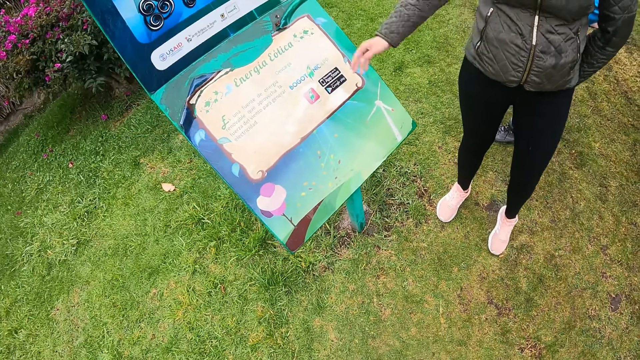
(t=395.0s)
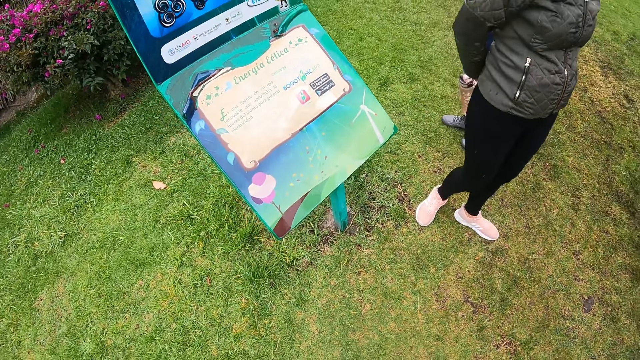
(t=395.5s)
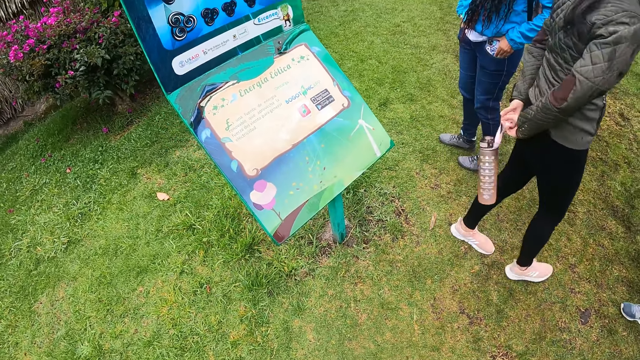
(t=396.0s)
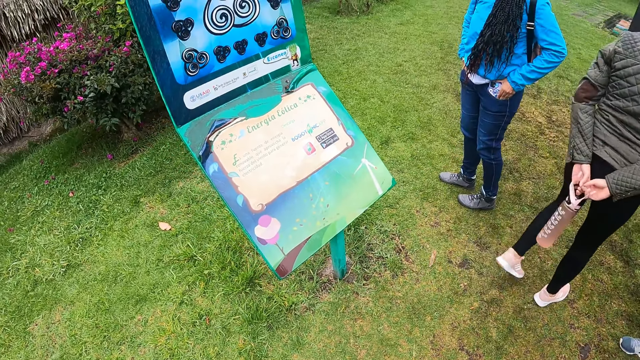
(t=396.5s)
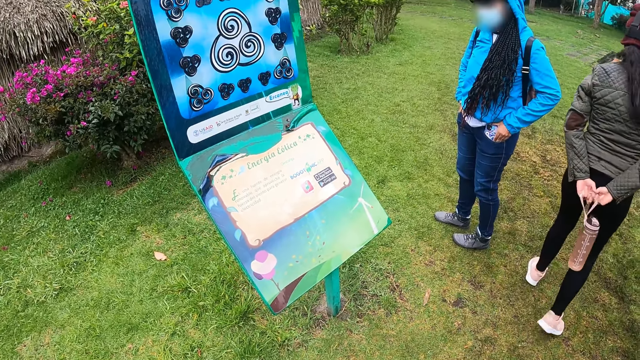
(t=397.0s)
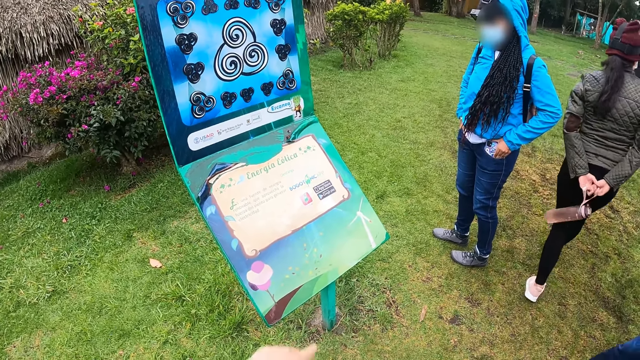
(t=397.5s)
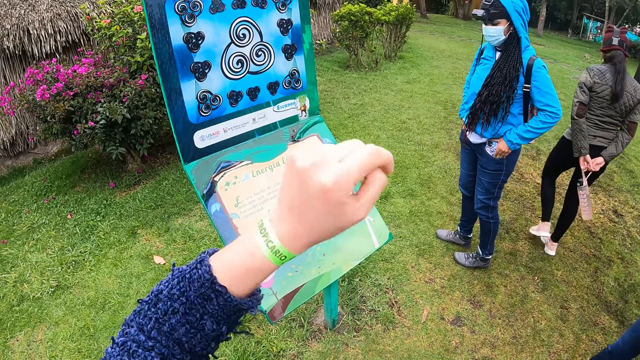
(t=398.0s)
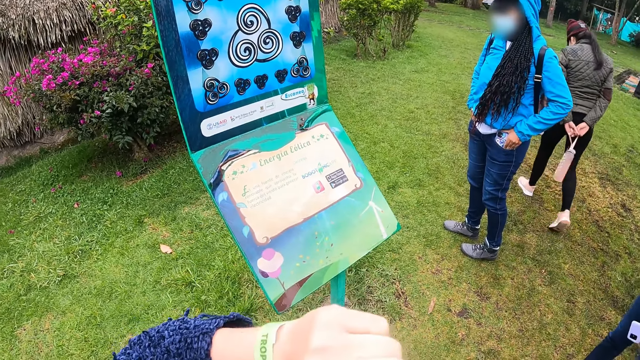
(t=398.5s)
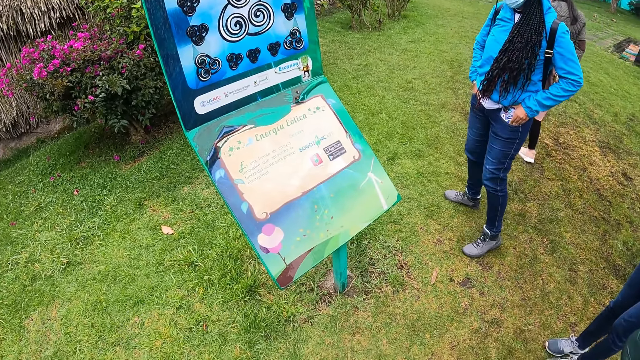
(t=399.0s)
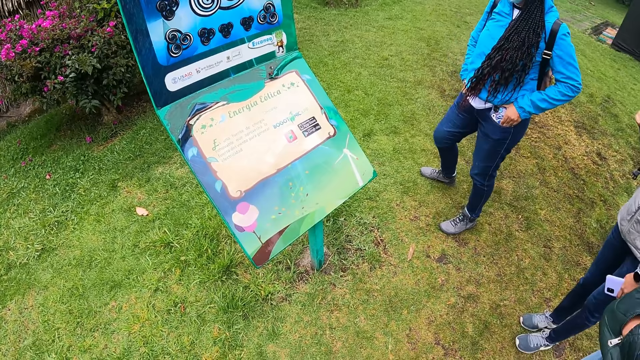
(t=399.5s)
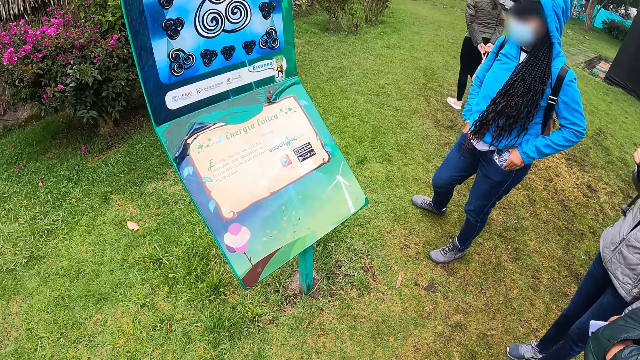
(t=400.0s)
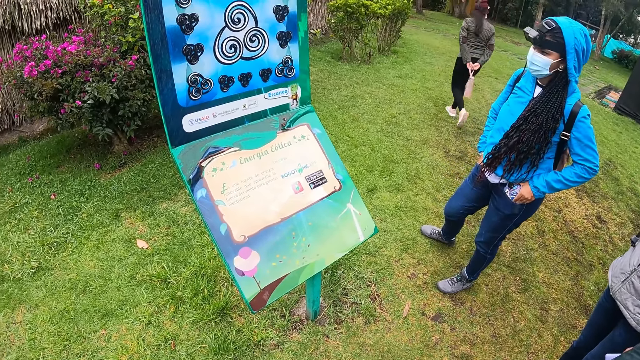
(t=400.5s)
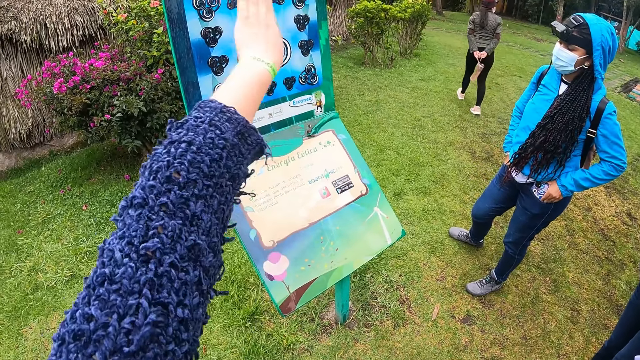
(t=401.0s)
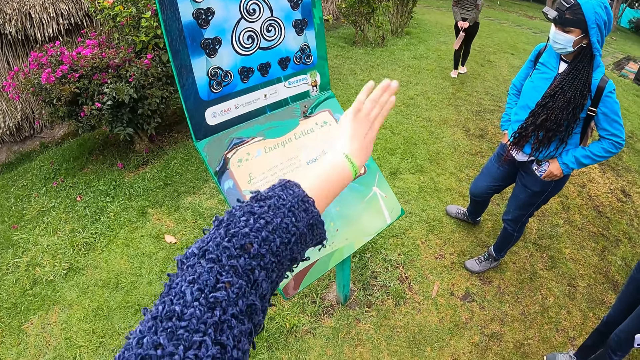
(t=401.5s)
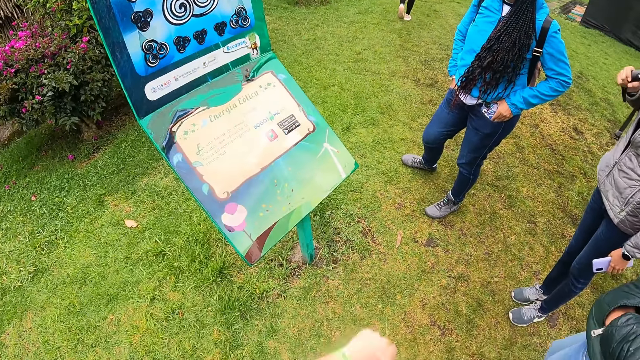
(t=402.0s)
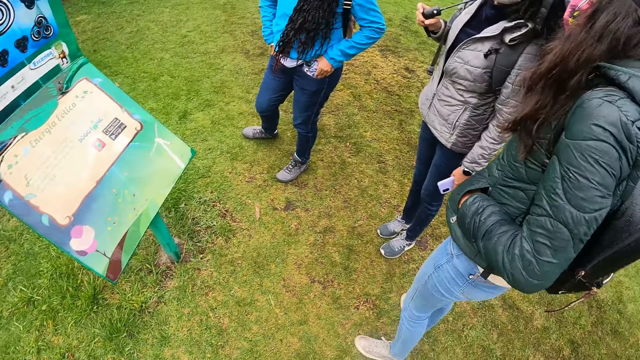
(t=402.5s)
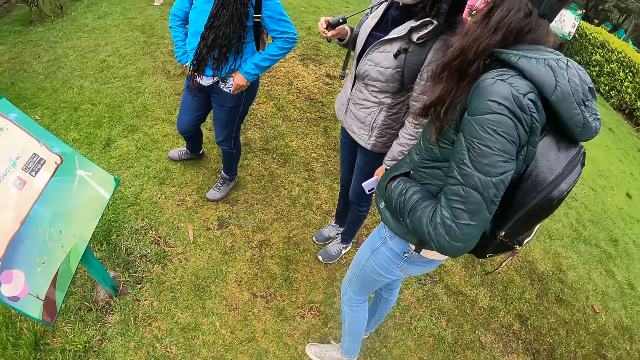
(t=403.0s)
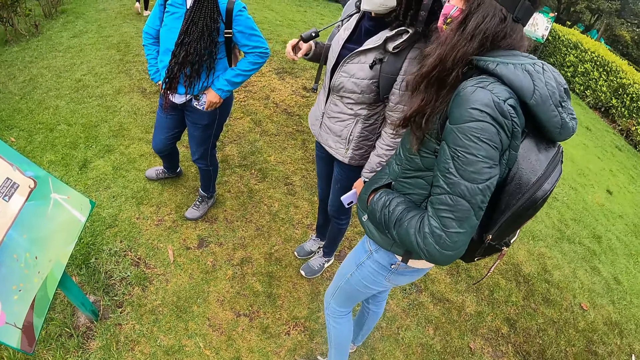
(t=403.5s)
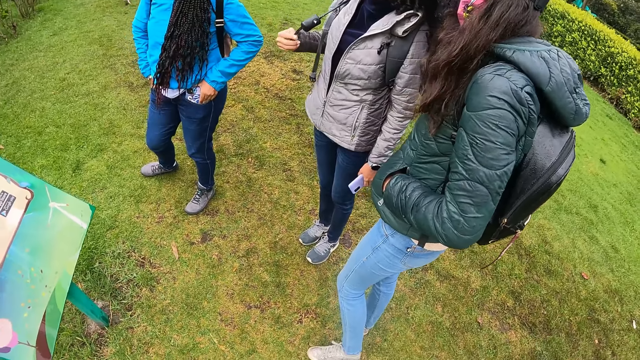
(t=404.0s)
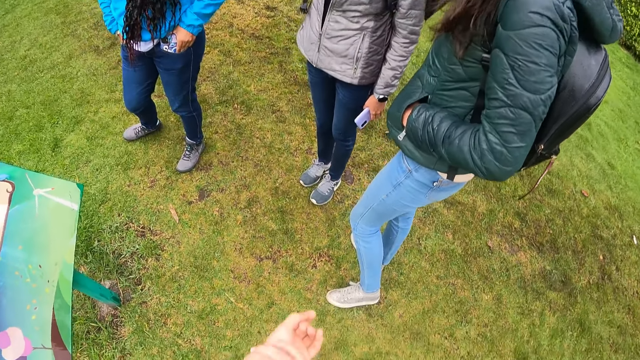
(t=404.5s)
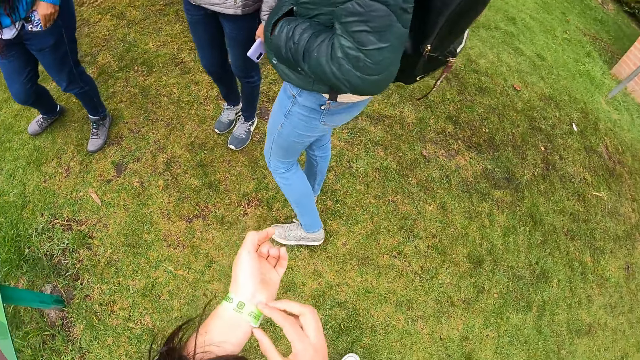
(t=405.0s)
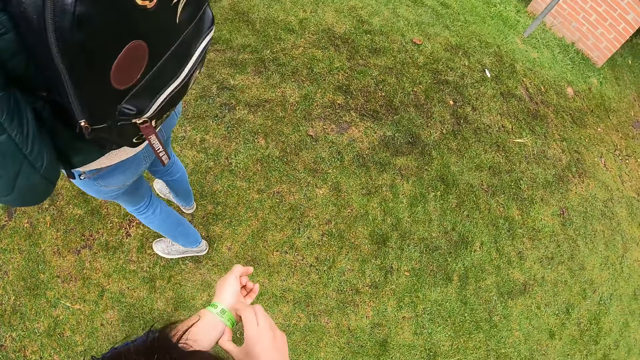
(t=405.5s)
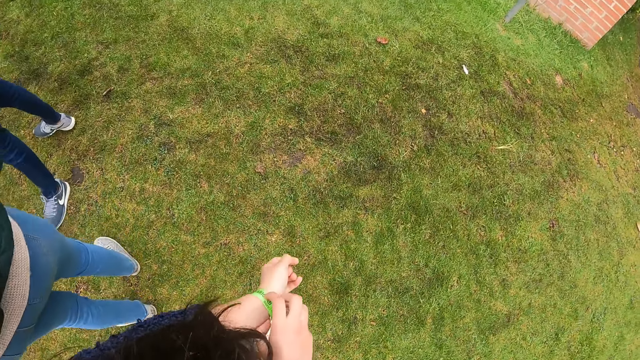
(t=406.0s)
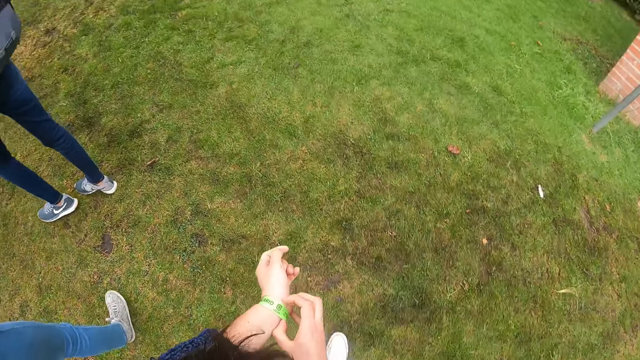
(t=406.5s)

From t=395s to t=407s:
The lady stretches her hand. The lady drops down her hand. The lady walks along a path in the garden. The camera wearer lifts her hand. She drops down her hand. She interacts with the lady, a woman and another woman. She lifts up her hand. She drops down her hand. She looks around. She adjusts a wristband on her left wrist with her right hand. She holds the wristband.

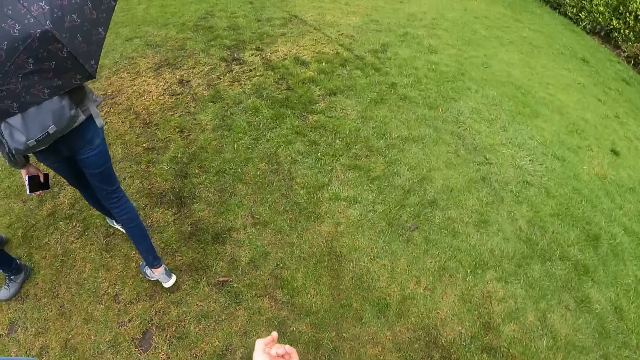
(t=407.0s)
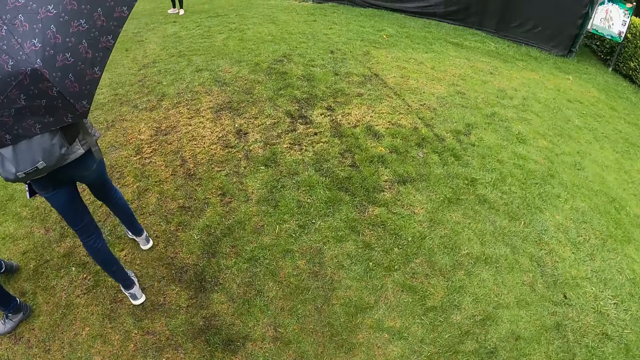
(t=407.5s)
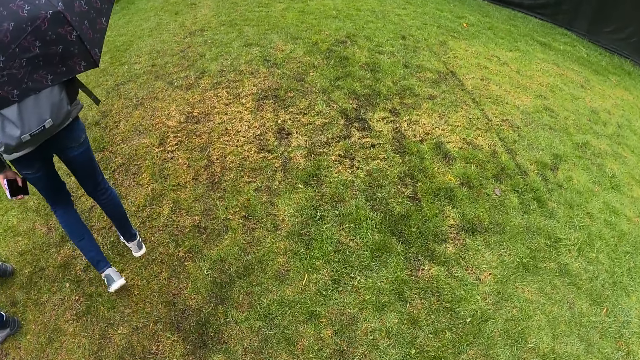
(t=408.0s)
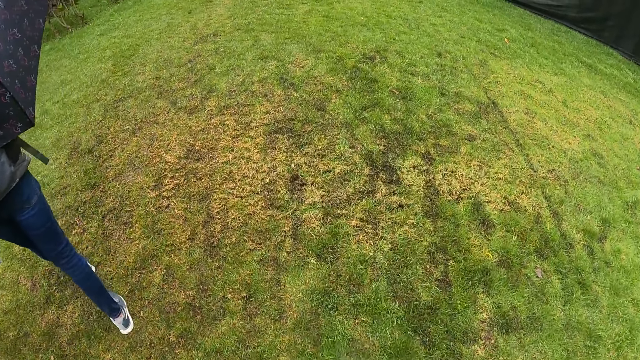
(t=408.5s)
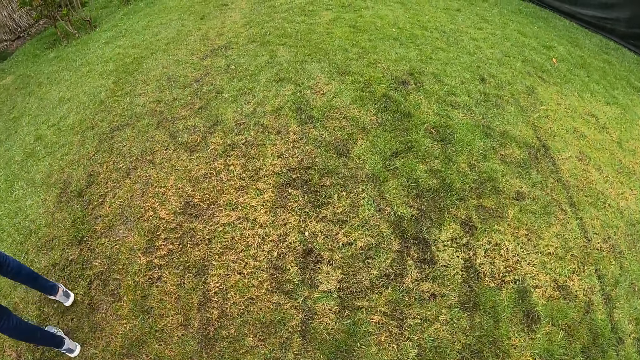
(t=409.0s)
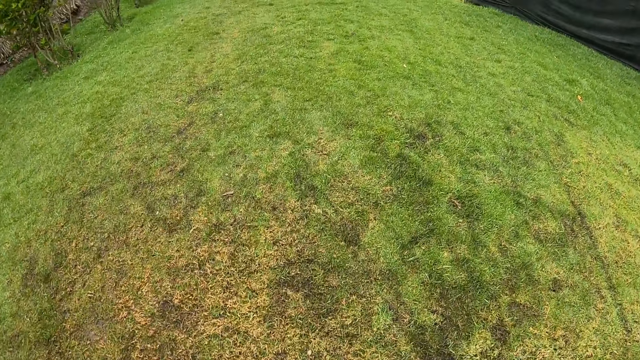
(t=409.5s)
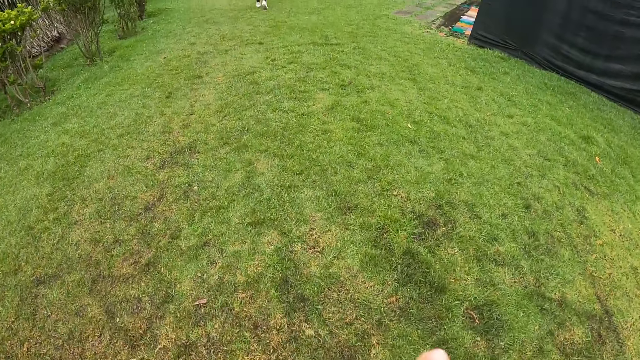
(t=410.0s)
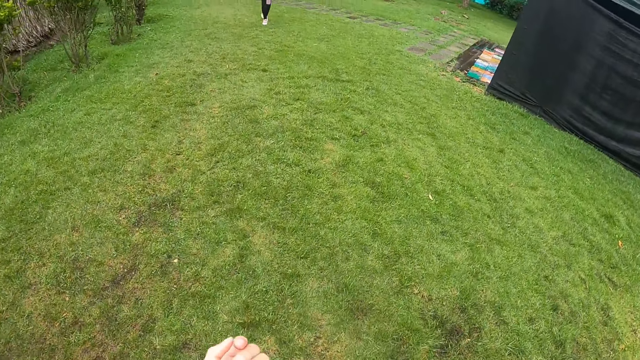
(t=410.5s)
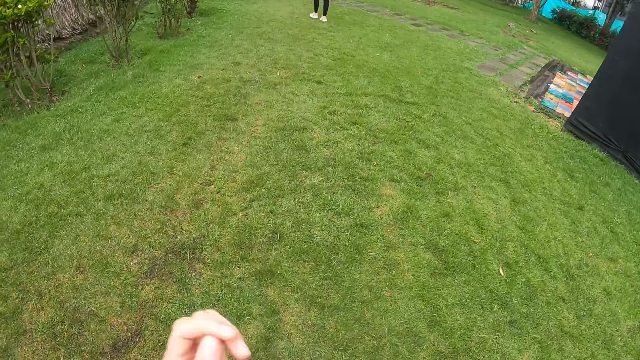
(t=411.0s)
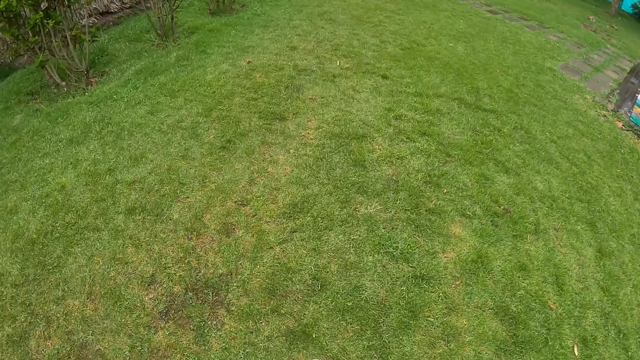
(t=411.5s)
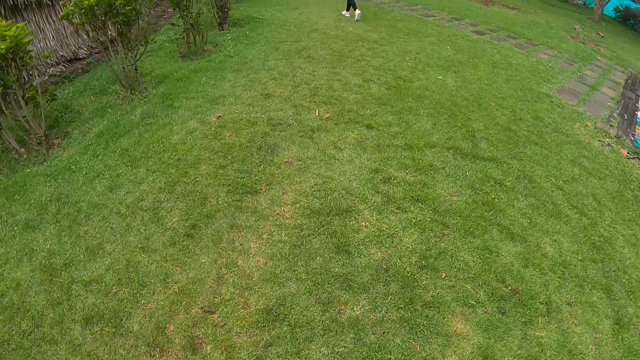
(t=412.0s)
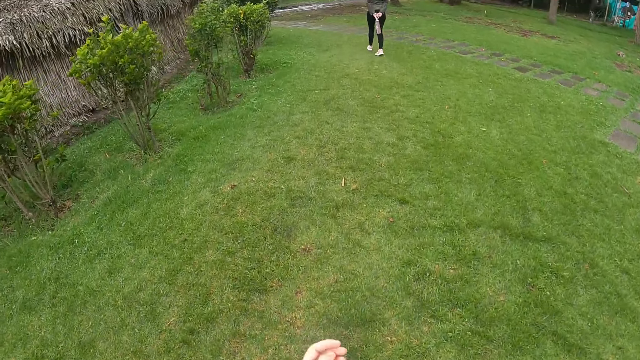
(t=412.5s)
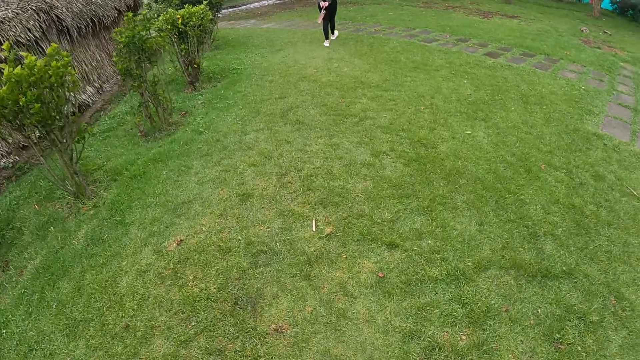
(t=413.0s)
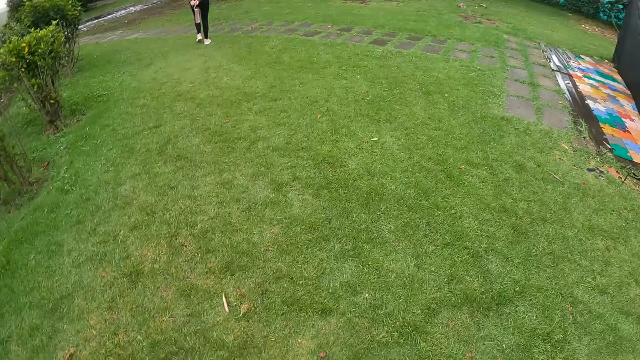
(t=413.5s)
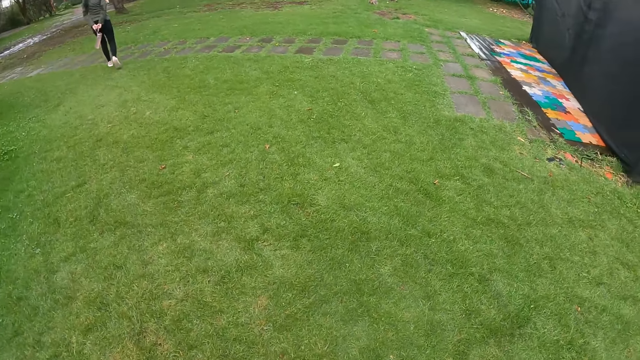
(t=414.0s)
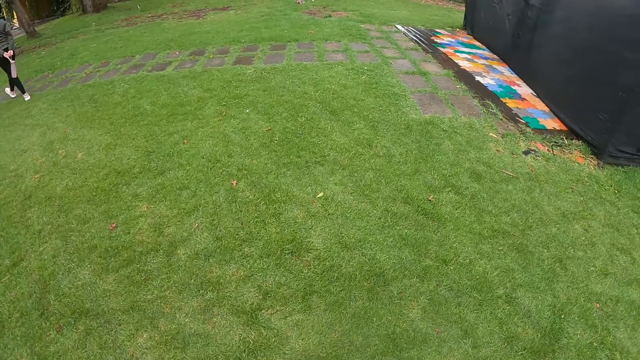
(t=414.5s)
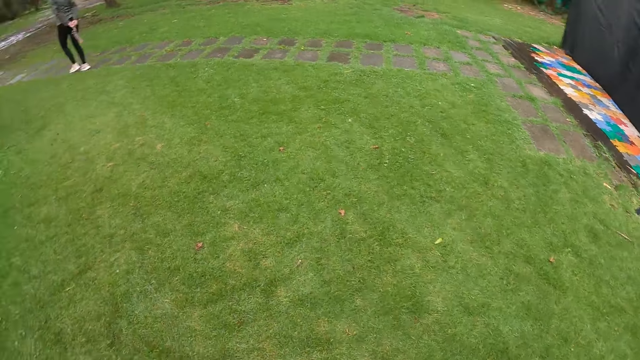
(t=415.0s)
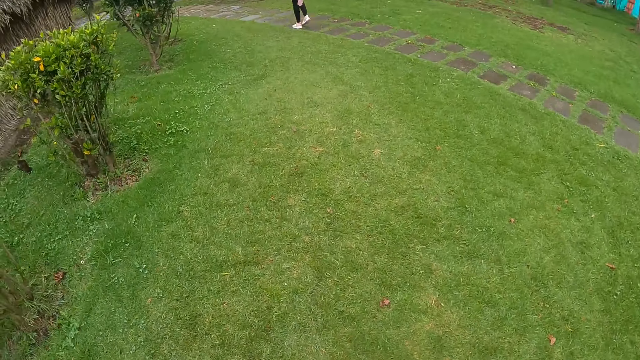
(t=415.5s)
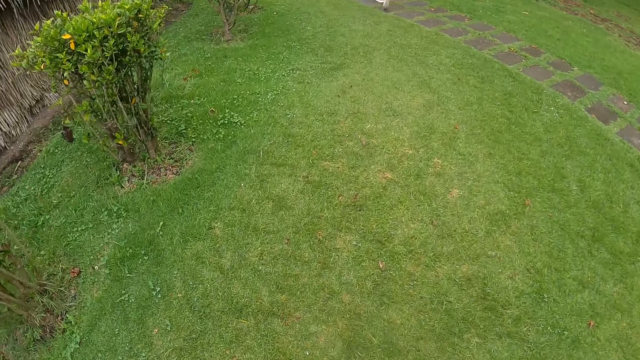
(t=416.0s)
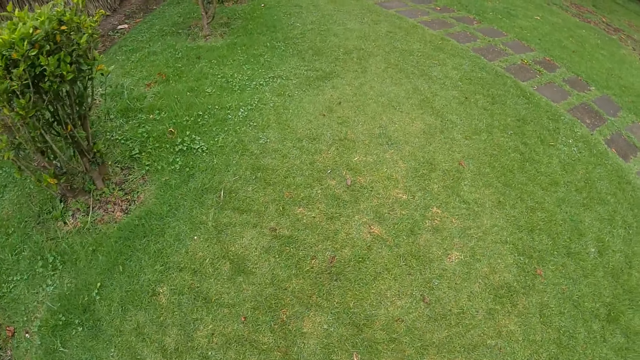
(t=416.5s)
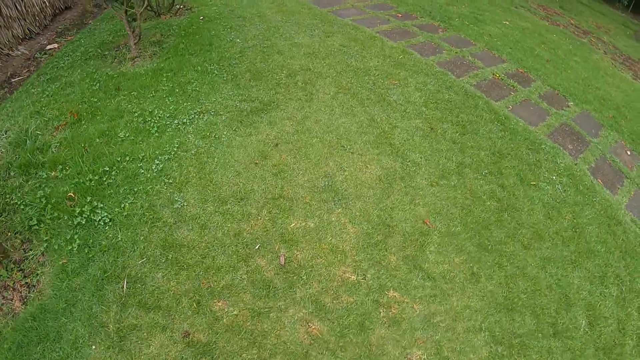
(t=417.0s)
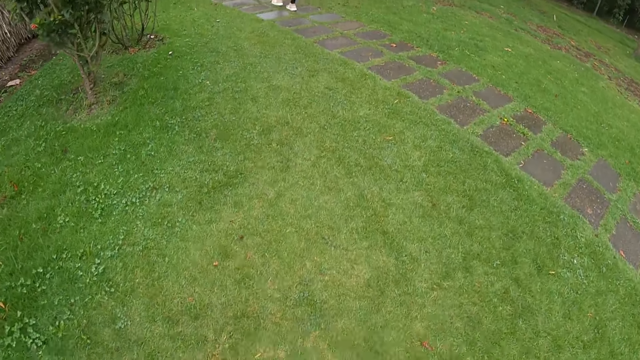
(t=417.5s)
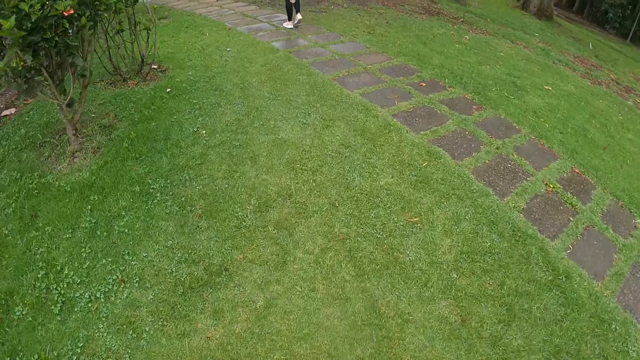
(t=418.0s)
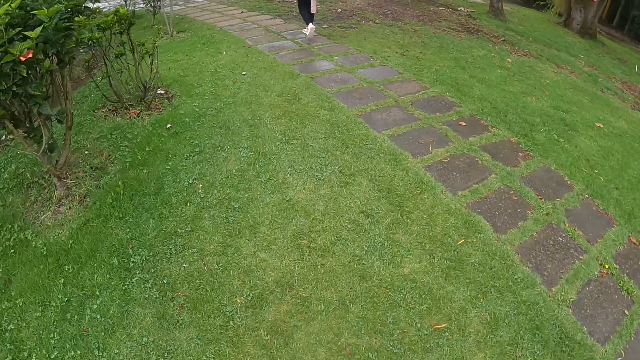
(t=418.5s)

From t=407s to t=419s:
The camera wearer walks along a path in the garden. They stretch their hands. They walk. They stretch a hand. They walk. They drop down a hand. They walk.
